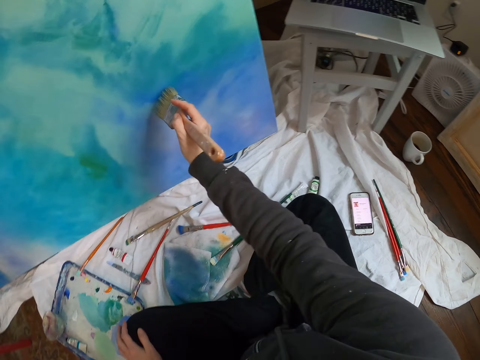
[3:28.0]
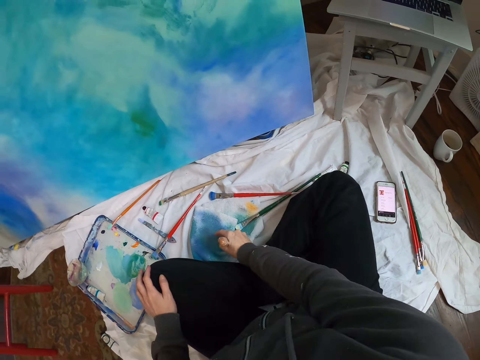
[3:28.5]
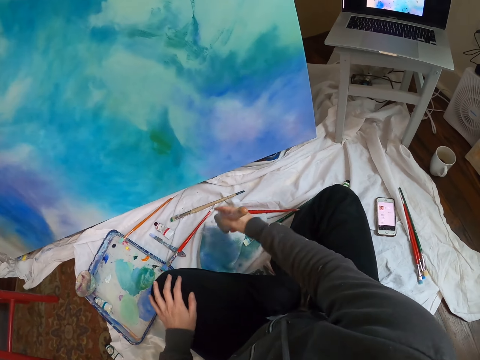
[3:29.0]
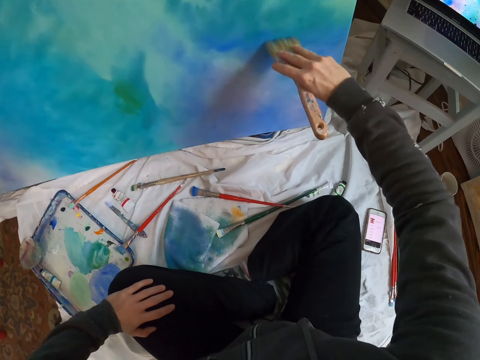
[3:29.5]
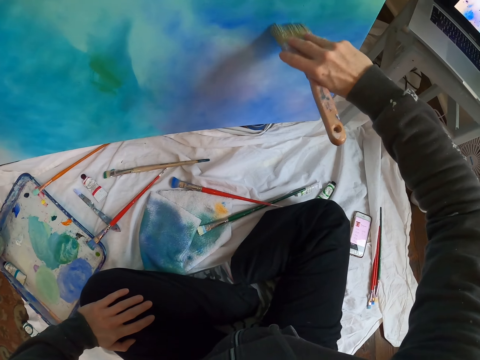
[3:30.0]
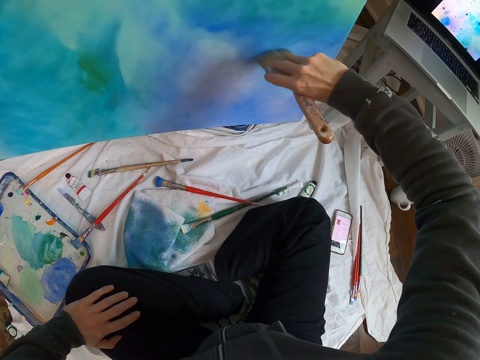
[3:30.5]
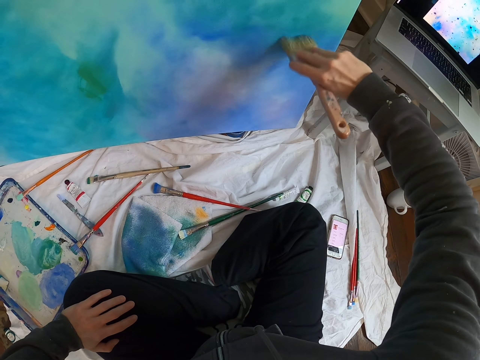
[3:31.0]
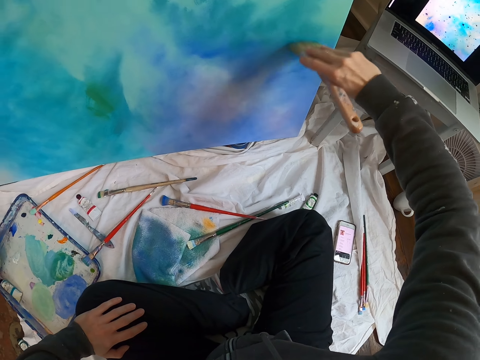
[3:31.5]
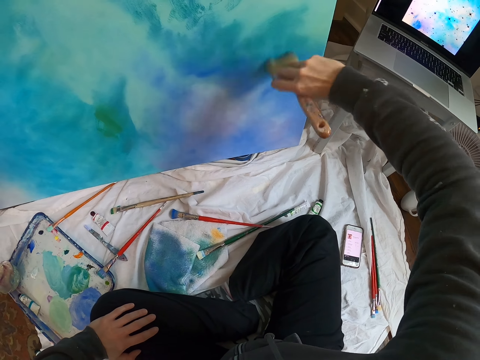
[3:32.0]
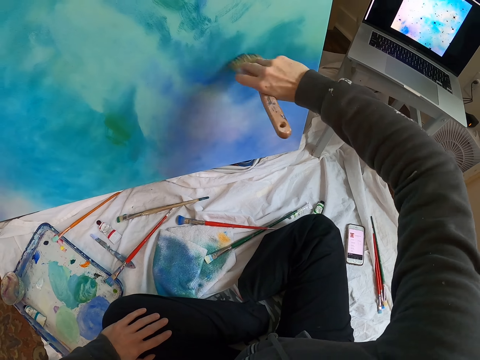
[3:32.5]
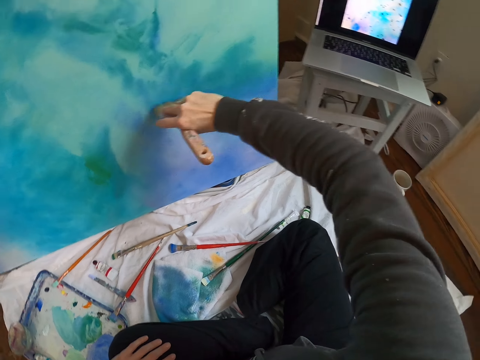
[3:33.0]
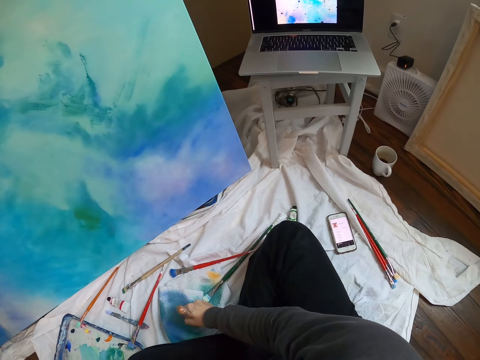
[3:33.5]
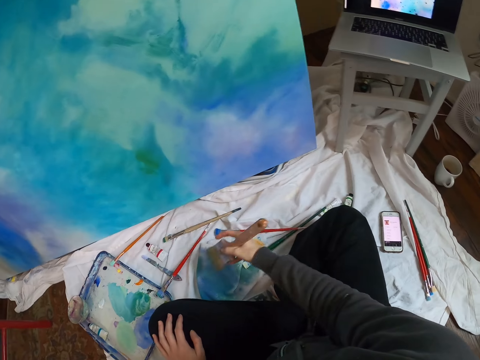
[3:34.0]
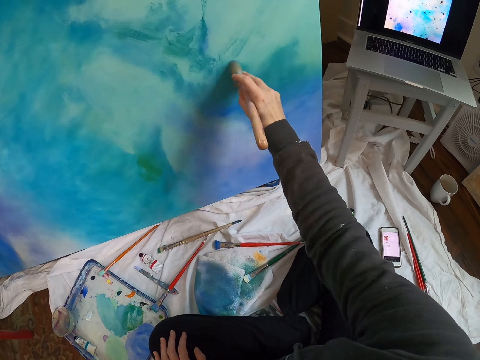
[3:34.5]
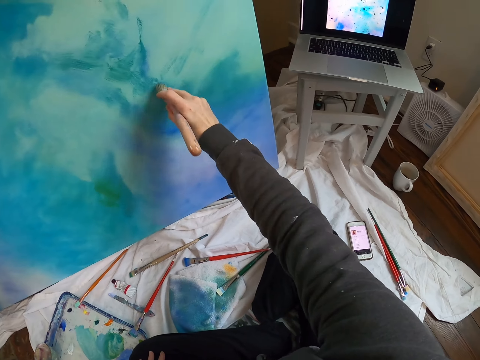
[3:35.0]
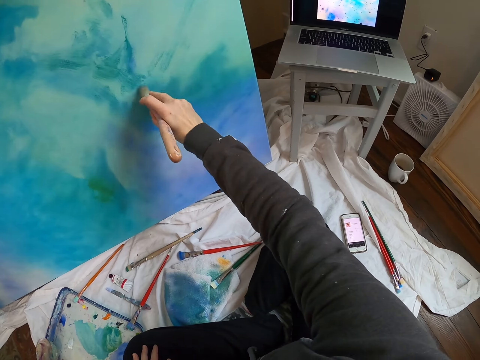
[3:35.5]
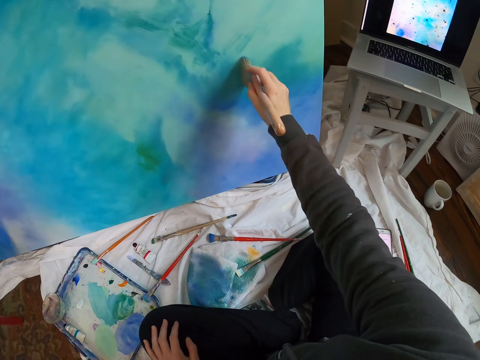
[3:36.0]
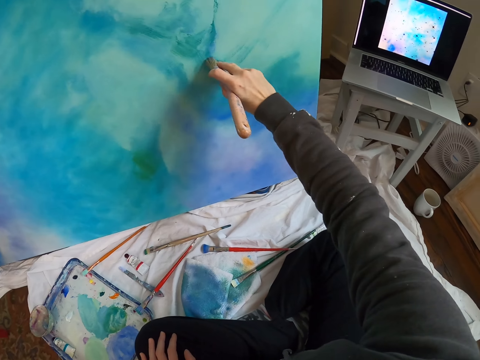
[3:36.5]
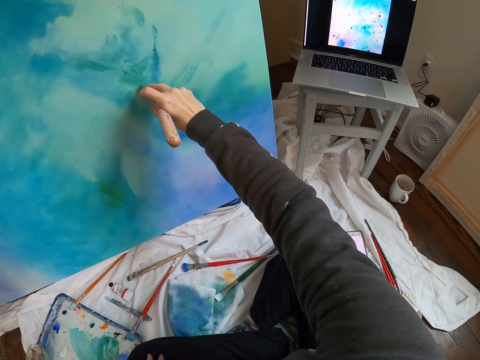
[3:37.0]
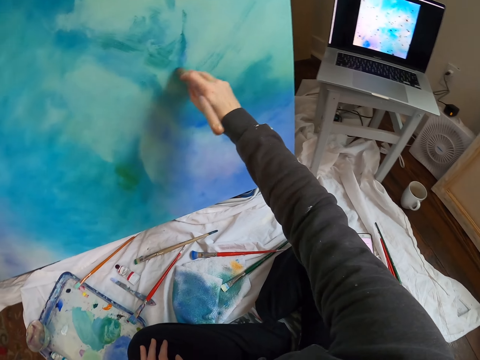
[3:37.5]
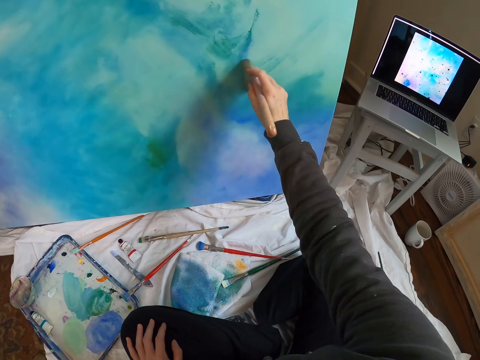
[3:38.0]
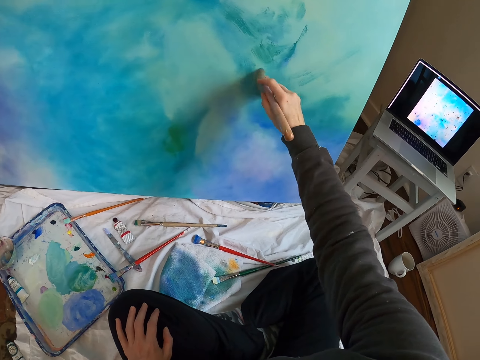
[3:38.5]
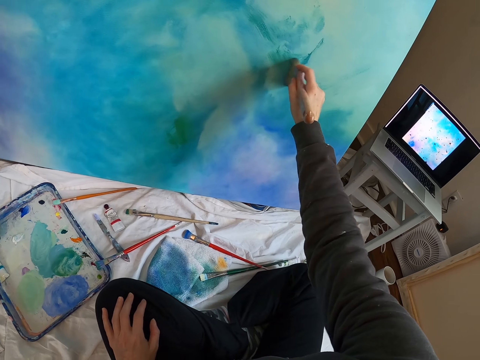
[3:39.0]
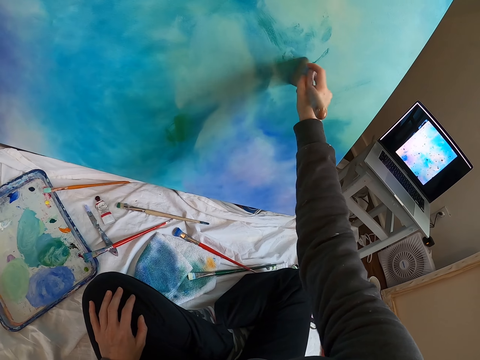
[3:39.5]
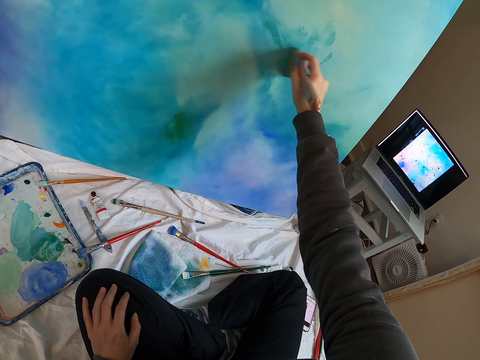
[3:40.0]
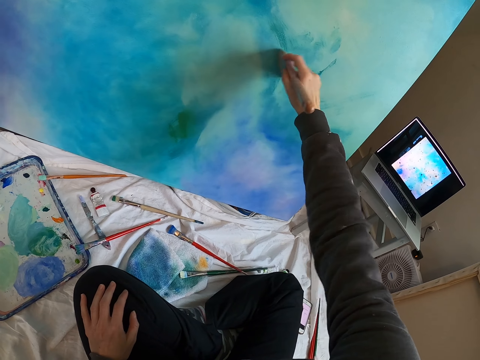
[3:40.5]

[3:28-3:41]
The camera wearer moves the paint brush. They rub the paint brush on the towel. They lift the paint brush. They paint the board with the paint brush. They move the paint brush. They rub the paint brush on the towel. They lift the paint brush. They paint the board with the paint brush.

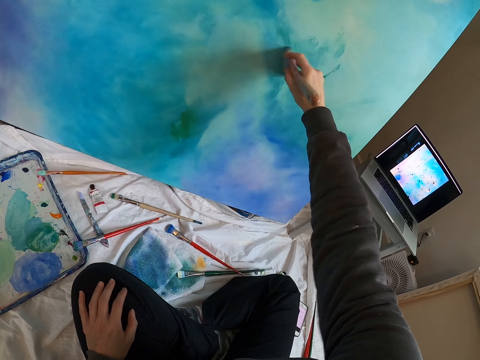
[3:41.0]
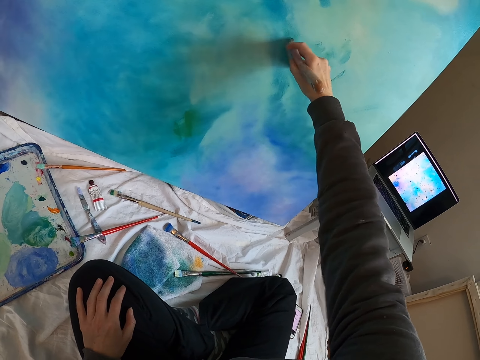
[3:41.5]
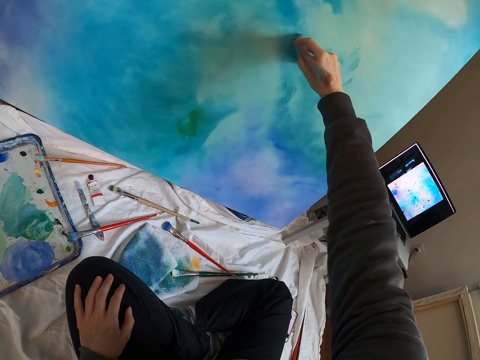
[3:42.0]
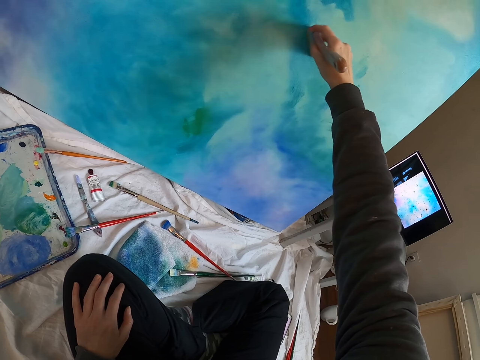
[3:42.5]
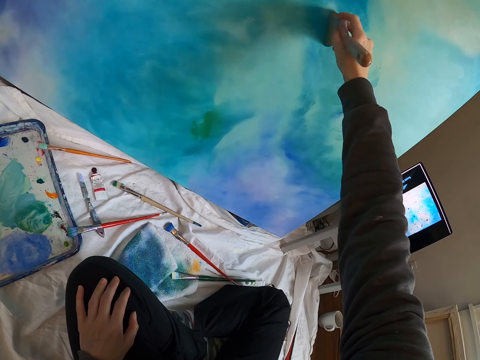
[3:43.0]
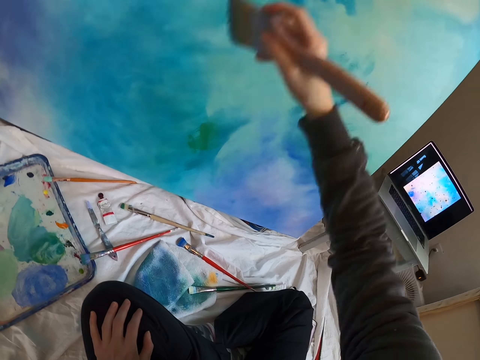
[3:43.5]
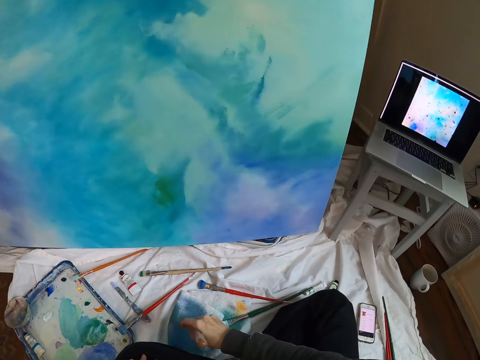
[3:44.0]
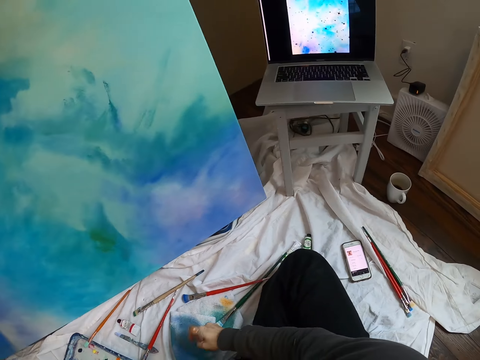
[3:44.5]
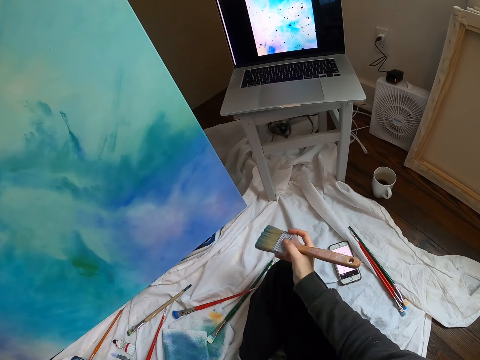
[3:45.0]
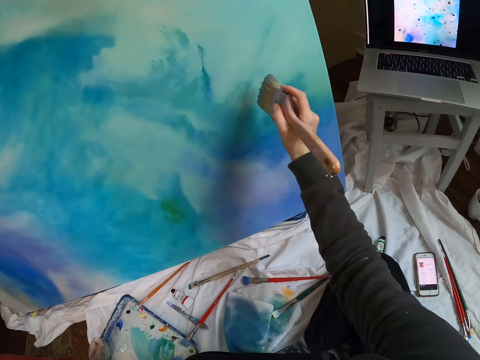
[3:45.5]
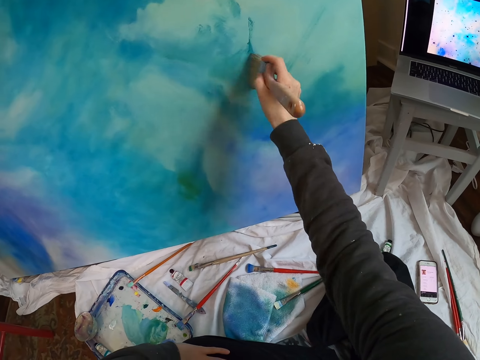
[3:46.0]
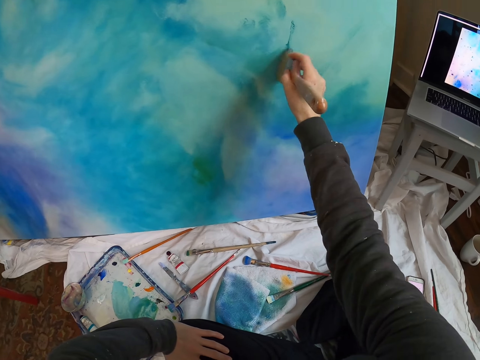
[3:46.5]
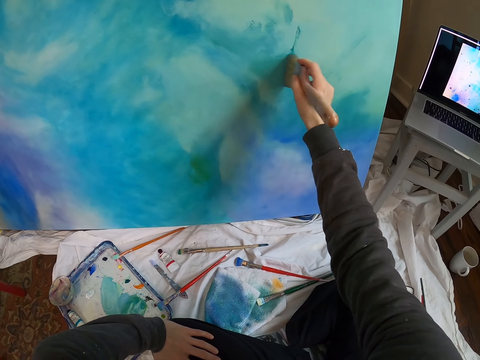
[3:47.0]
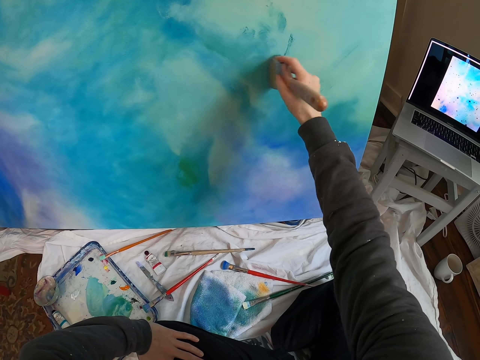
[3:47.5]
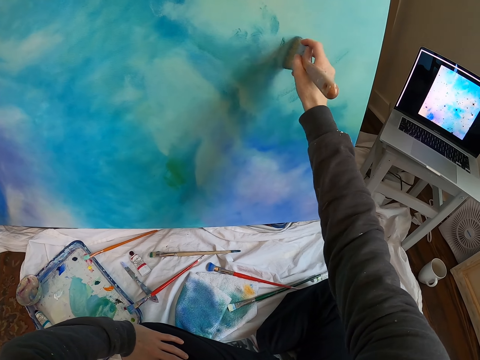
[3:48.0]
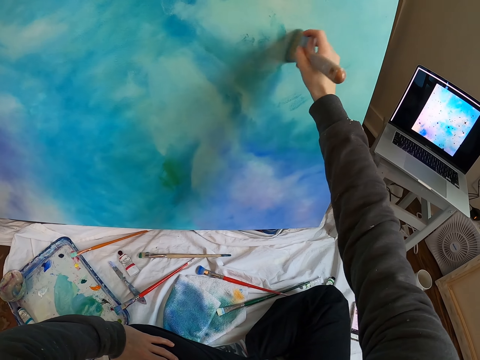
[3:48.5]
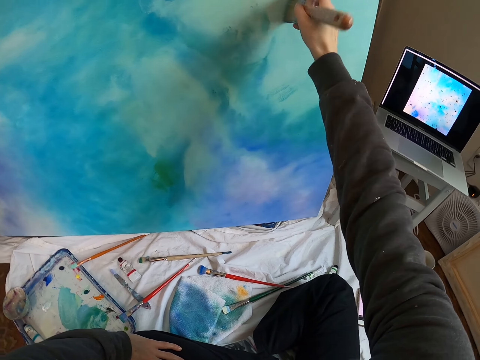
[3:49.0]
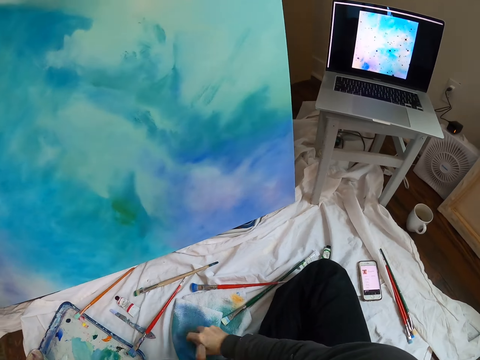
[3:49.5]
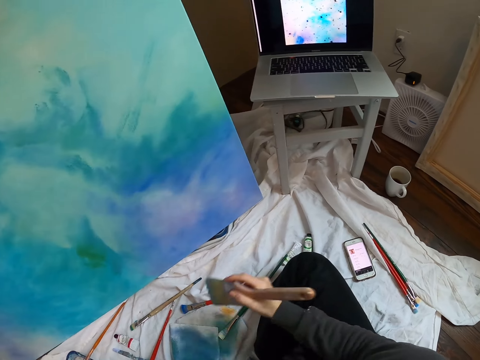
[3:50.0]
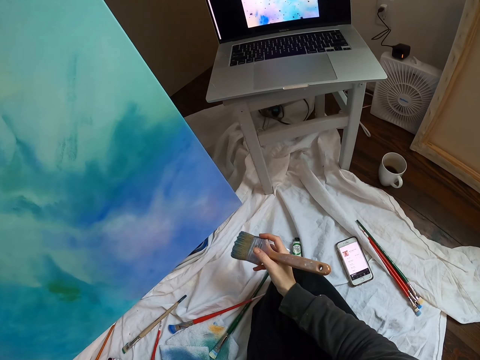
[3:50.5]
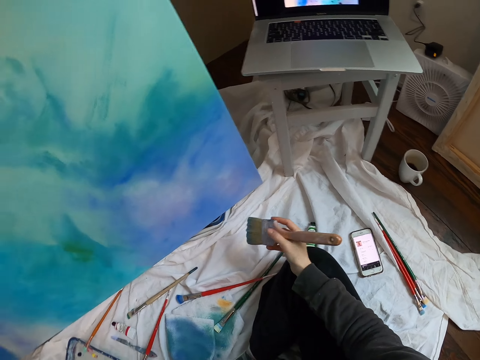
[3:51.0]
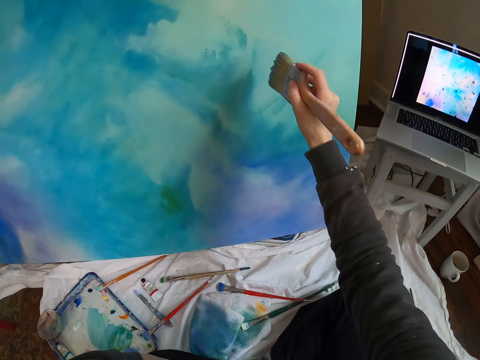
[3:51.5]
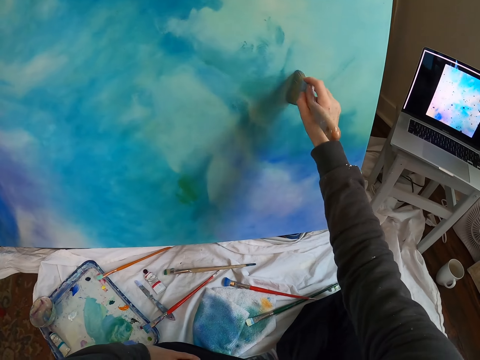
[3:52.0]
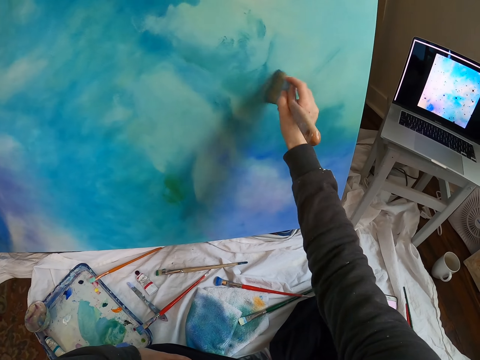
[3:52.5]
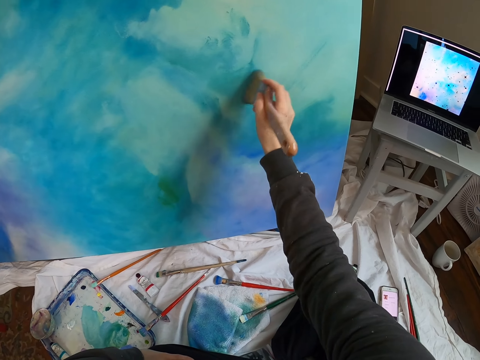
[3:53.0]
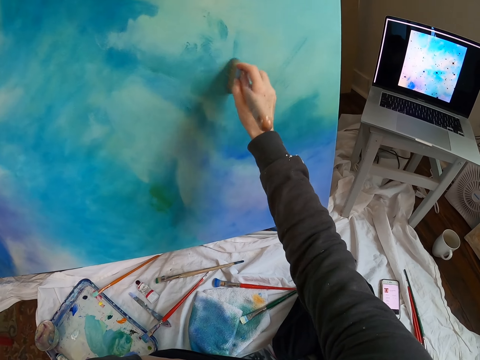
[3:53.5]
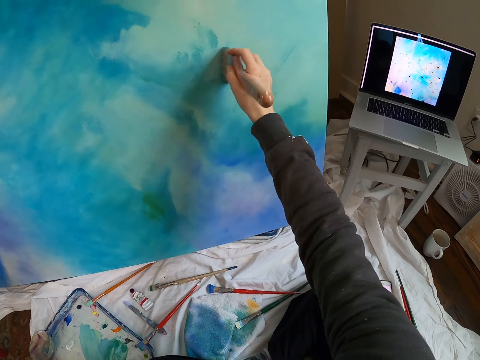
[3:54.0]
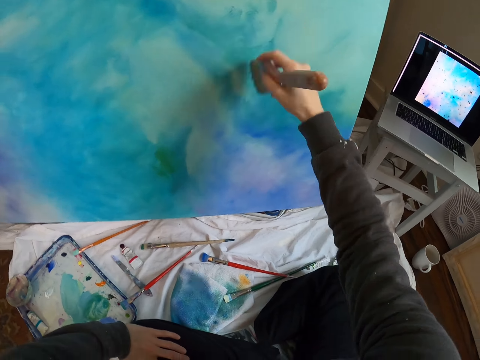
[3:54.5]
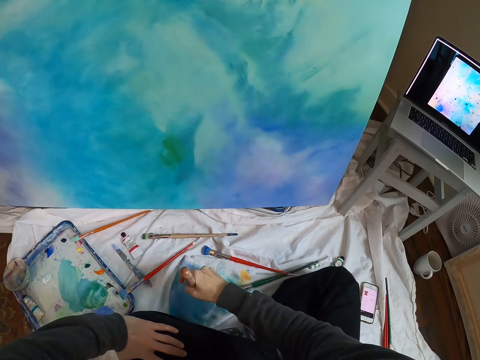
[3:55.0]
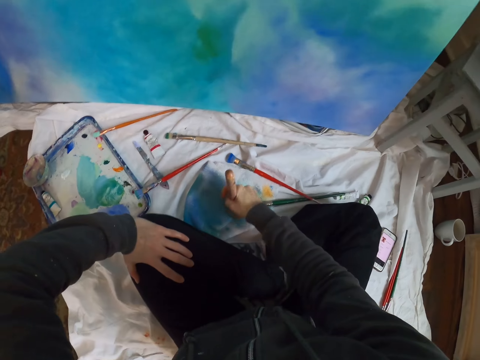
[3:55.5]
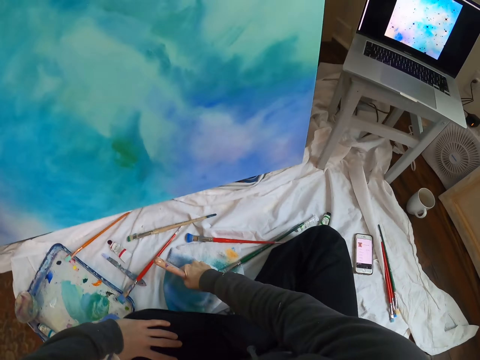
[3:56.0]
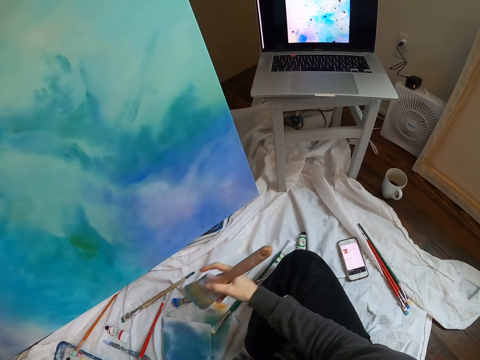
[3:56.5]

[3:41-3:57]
The camera wearer moves the paint brush. They rub the paint brush on the towel. They lift the paint brush. They paint the board with the paint brush. They move the right hand. They rub the paint brush on the towel. They move the right hand. They place the hand on the knee. They look at the laptop. They lift the paint brush. They paint the board with the paint brush. They move the paint brush. They rub the paint brush on the towel.
